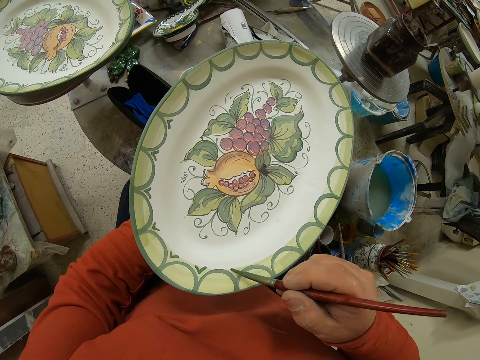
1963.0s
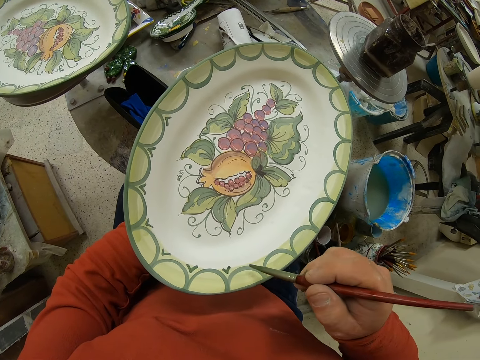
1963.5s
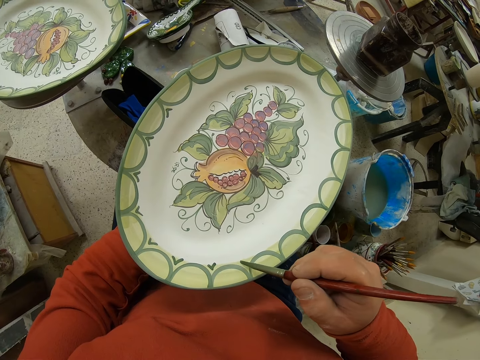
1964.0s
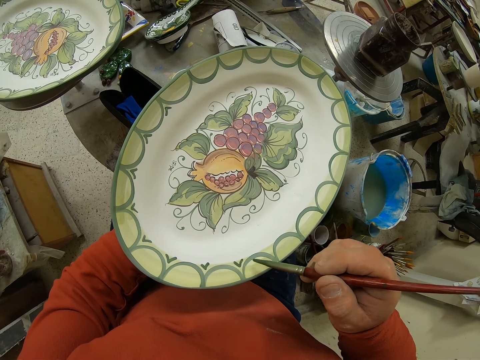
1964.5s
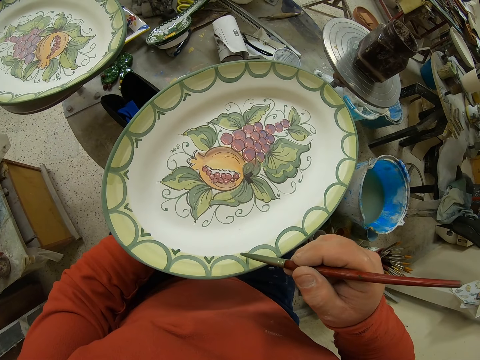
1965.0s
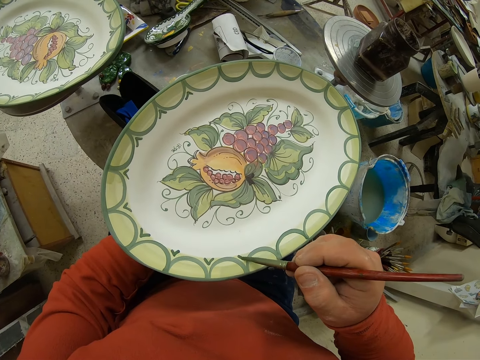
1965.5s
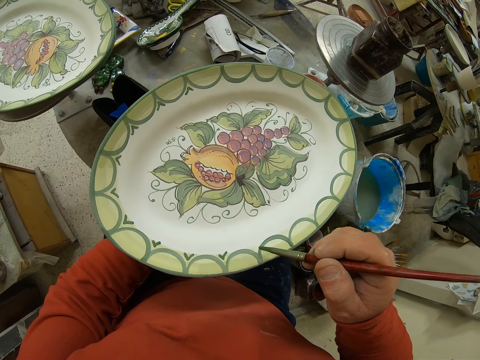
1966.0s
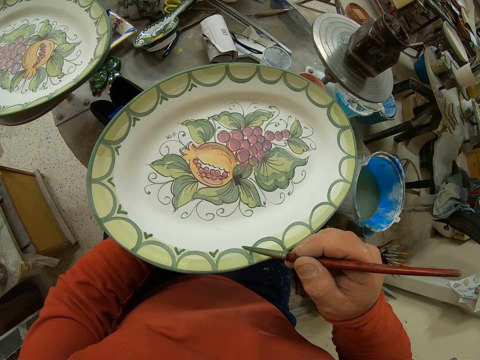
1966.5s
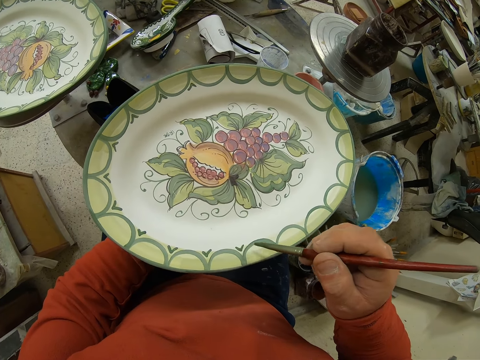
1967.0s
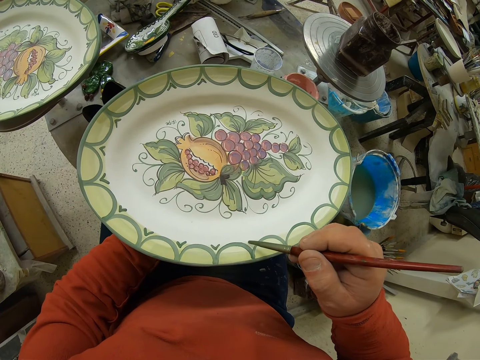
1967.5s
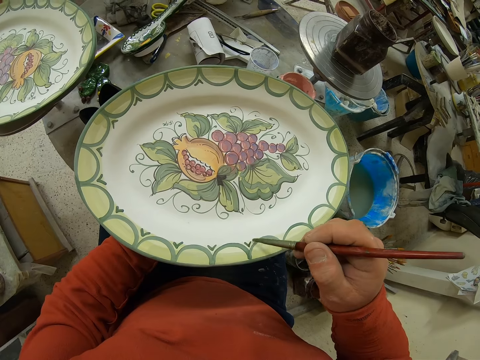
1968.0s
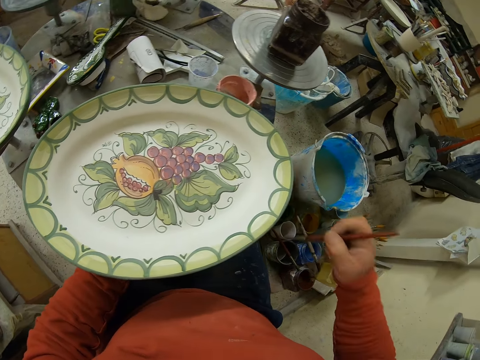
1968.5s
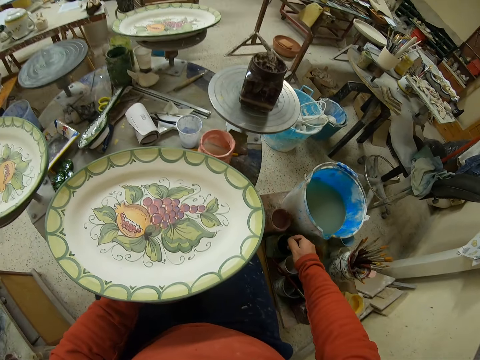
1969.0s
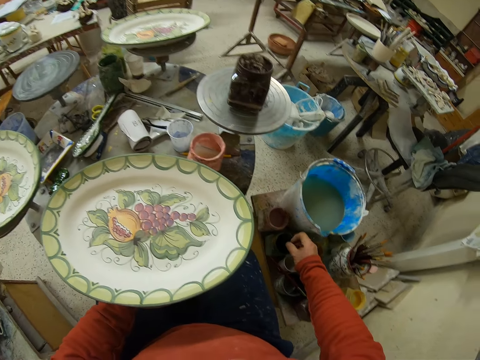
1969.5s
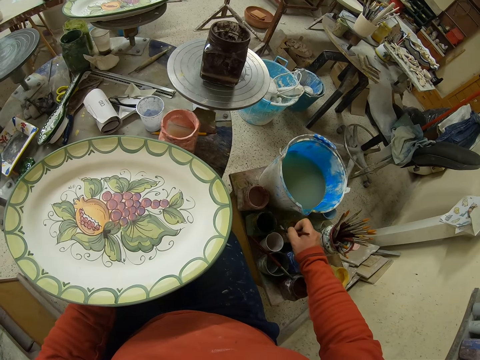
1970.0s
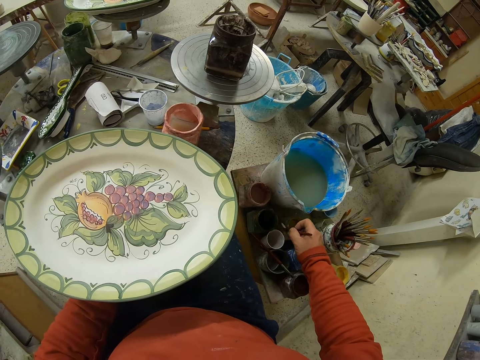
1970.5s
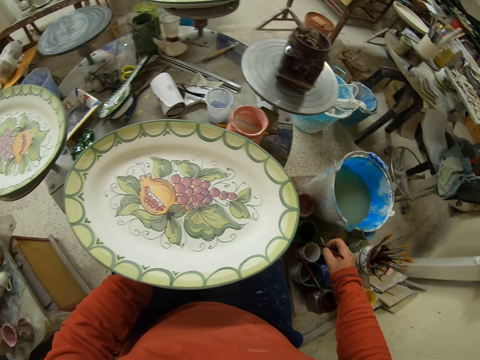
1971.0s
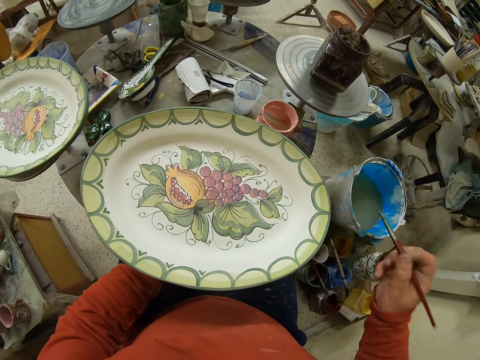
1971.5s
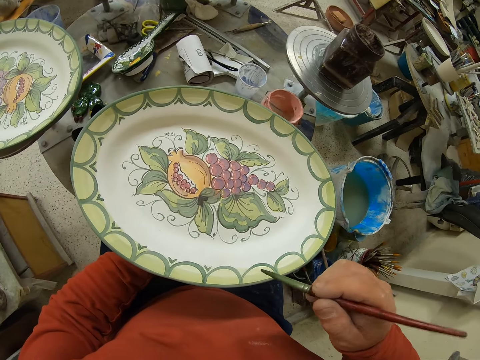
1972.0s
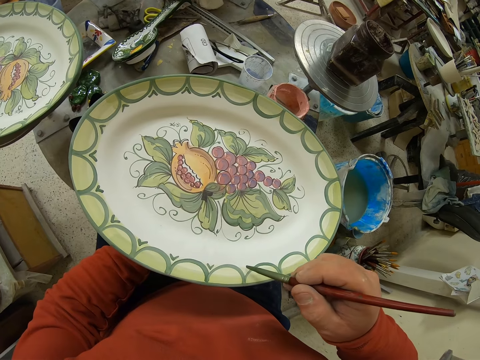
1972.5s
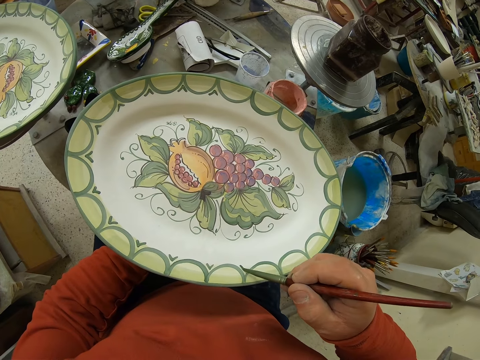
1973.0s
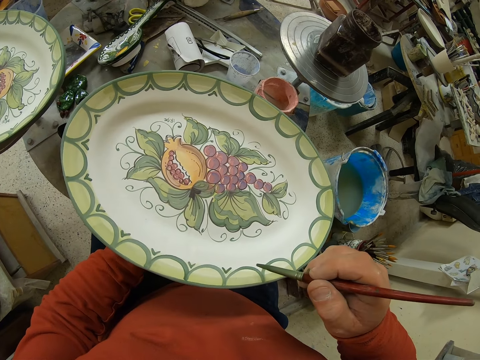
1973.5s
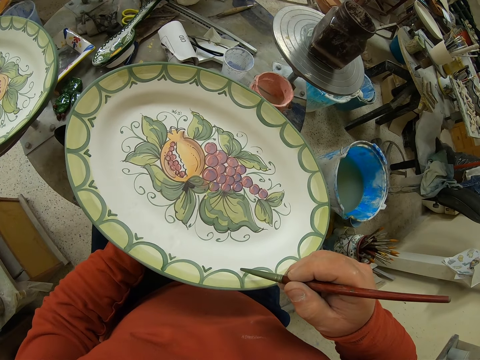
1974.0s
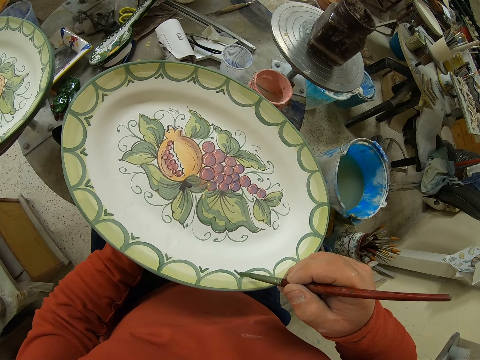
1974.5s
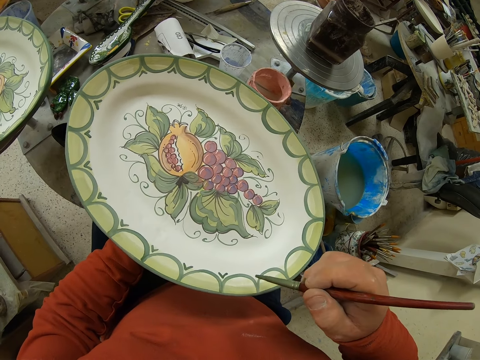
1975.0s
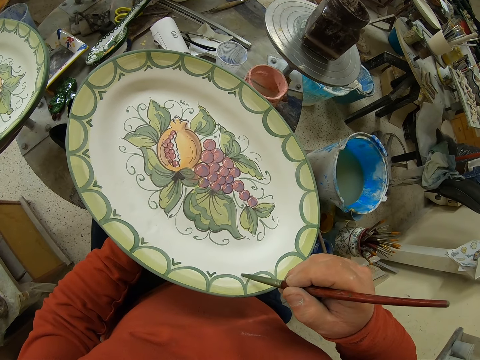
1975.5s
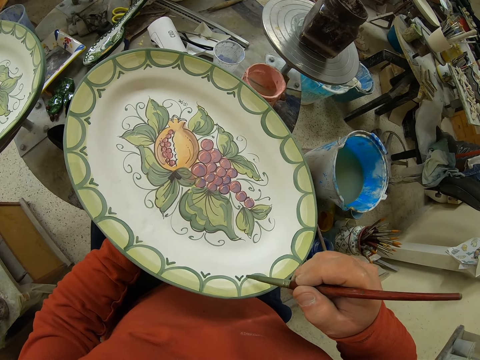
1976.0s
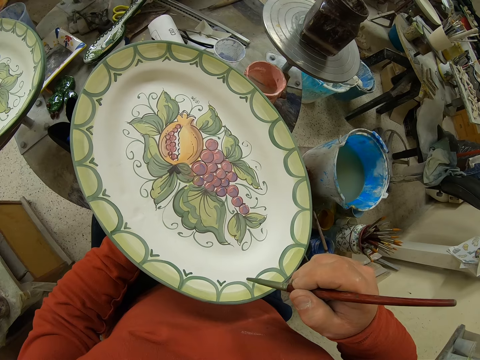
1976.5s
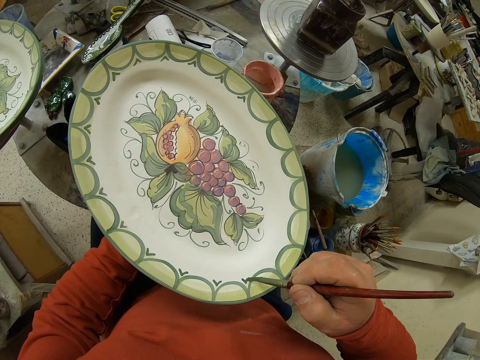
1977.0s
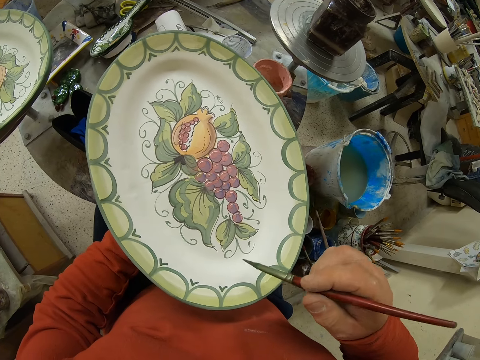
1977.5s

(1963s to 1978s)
The camera wearer dips the brush in the paint. They paint the tray.

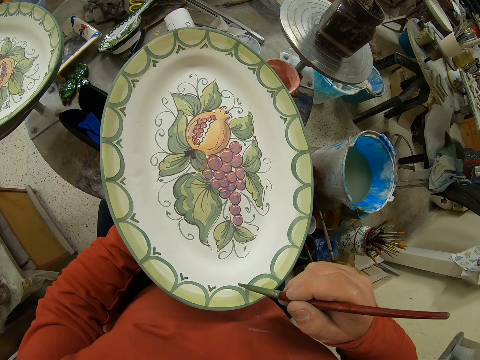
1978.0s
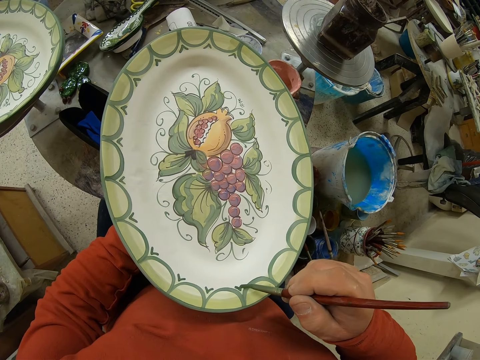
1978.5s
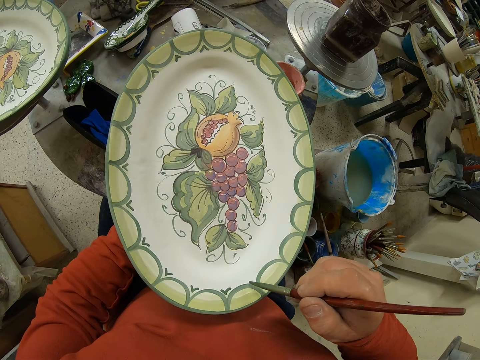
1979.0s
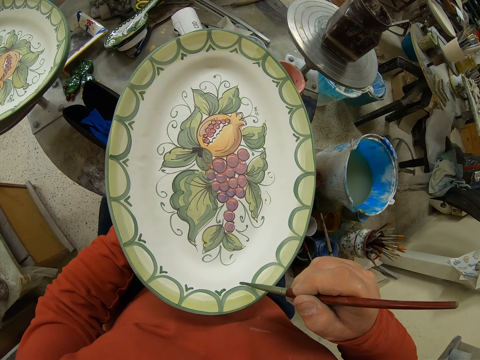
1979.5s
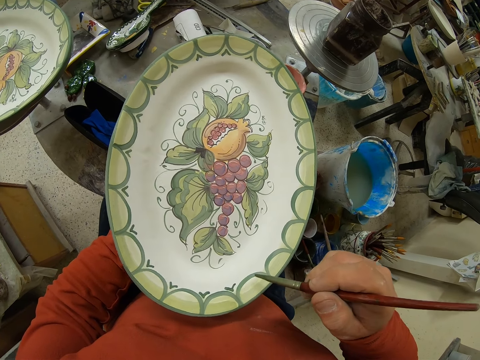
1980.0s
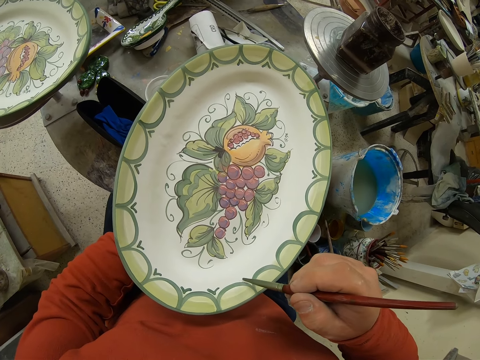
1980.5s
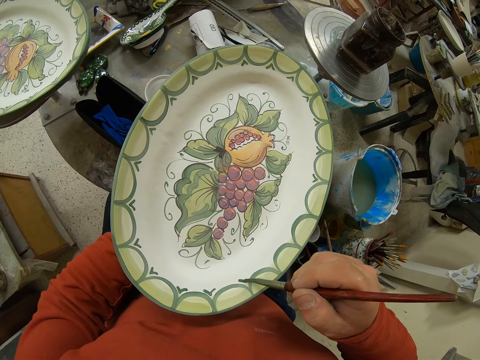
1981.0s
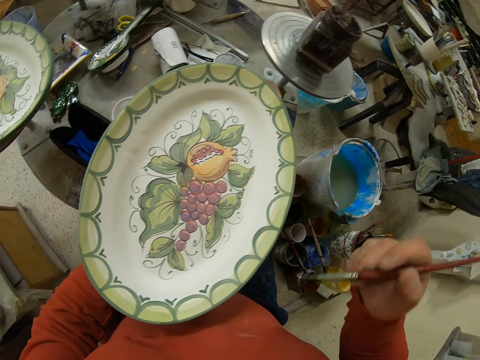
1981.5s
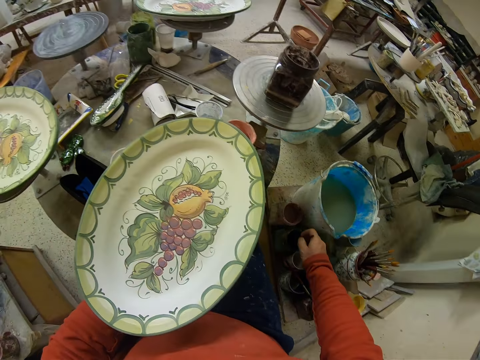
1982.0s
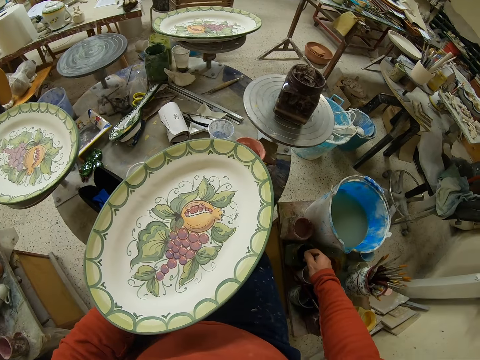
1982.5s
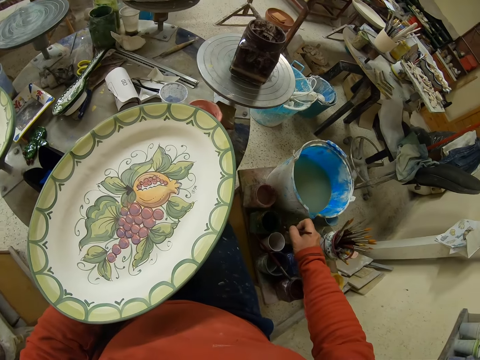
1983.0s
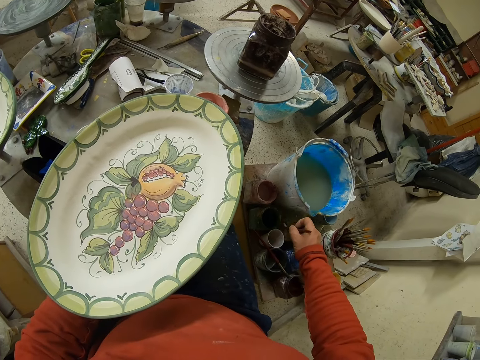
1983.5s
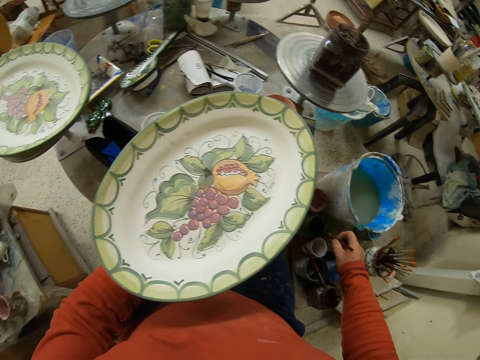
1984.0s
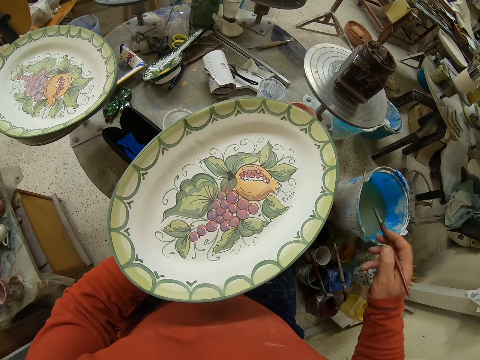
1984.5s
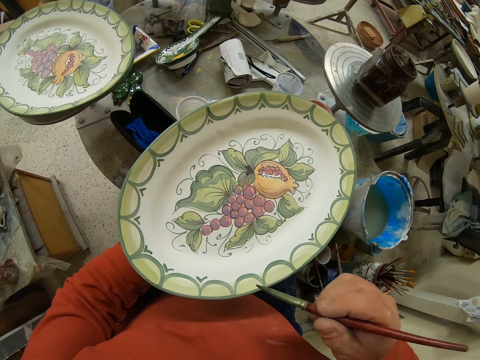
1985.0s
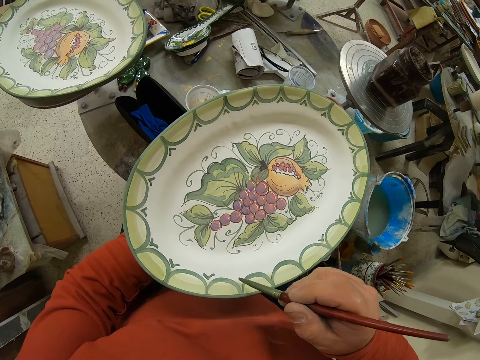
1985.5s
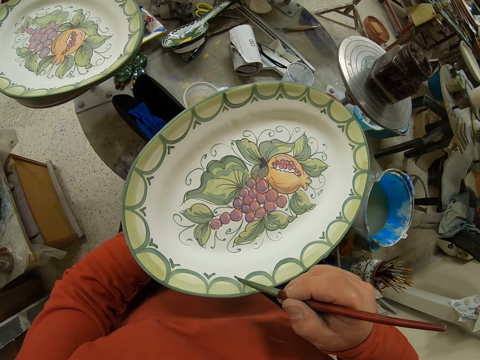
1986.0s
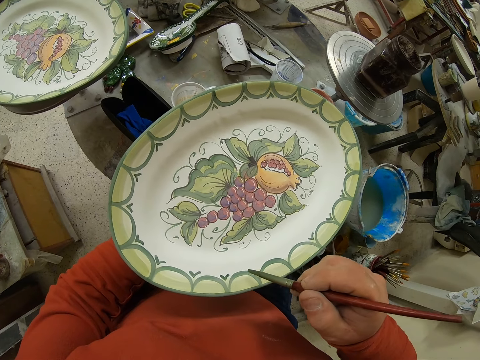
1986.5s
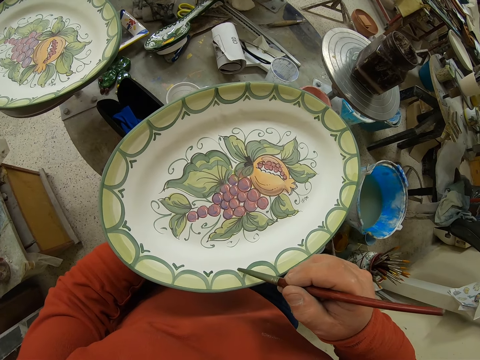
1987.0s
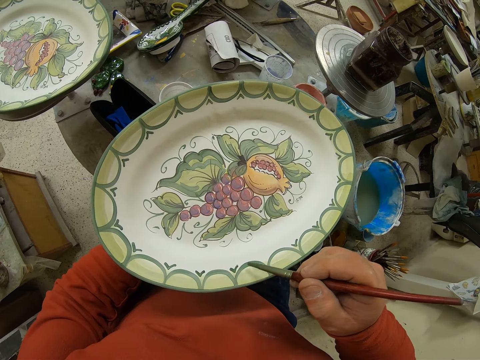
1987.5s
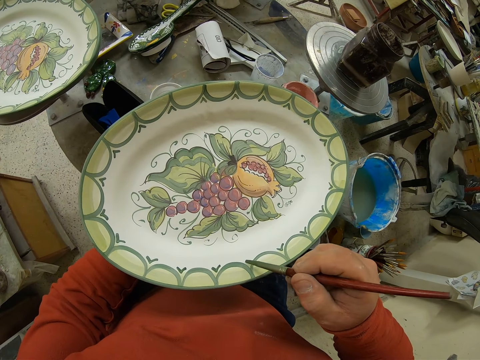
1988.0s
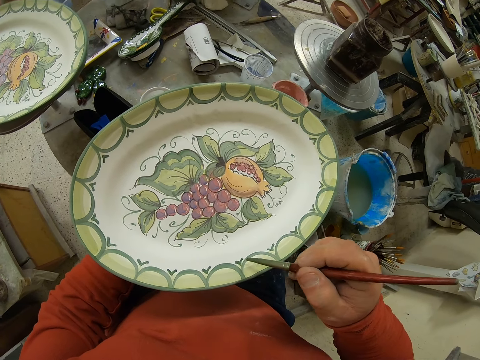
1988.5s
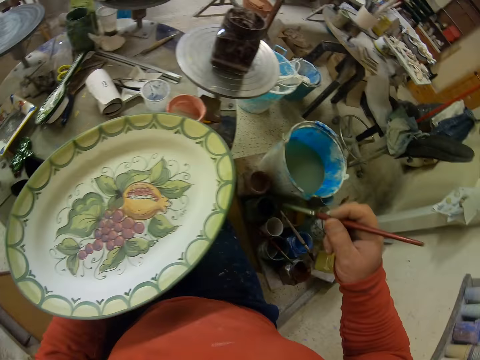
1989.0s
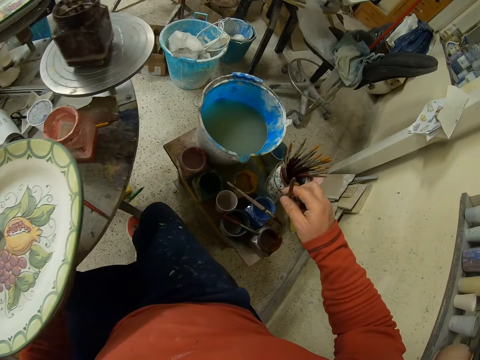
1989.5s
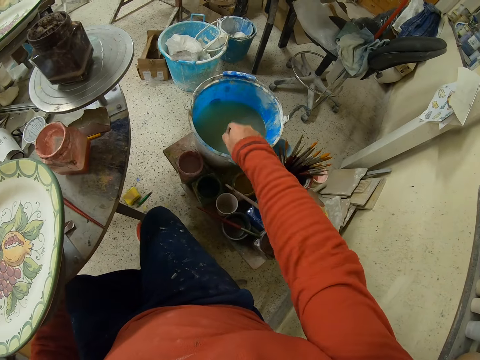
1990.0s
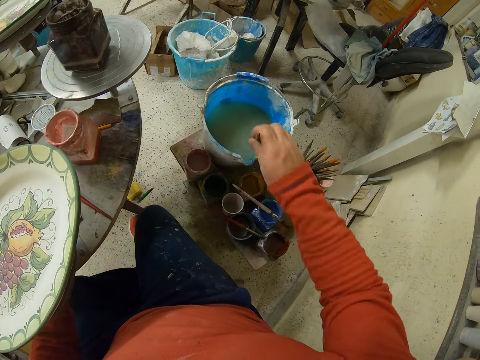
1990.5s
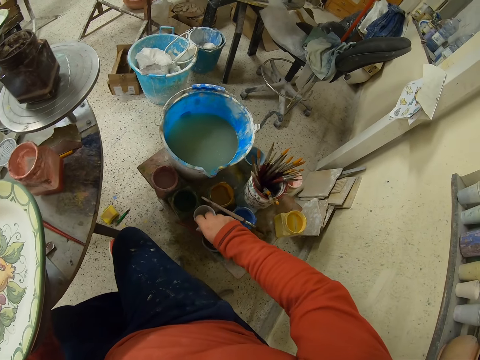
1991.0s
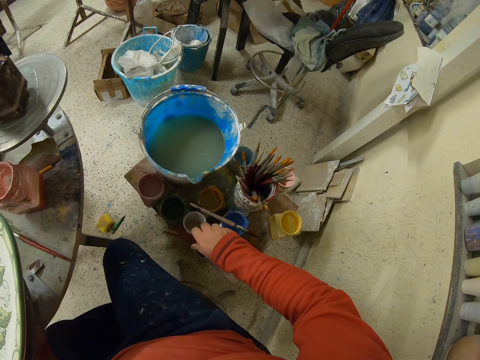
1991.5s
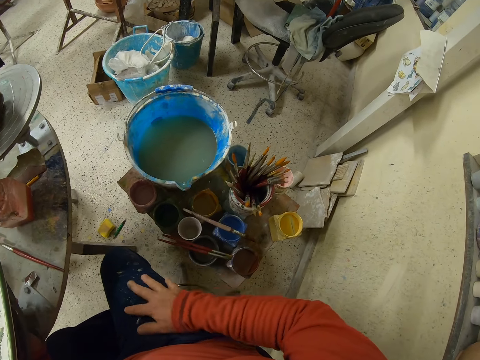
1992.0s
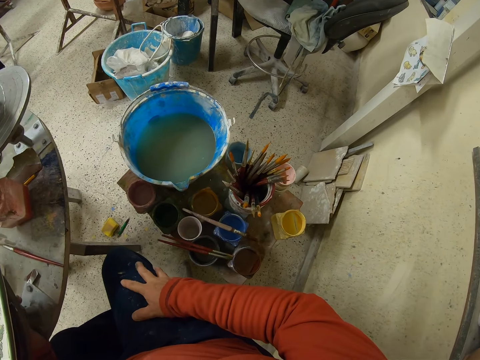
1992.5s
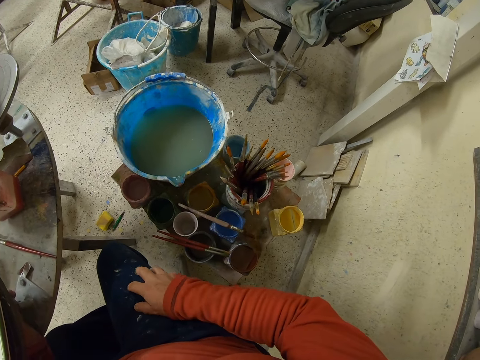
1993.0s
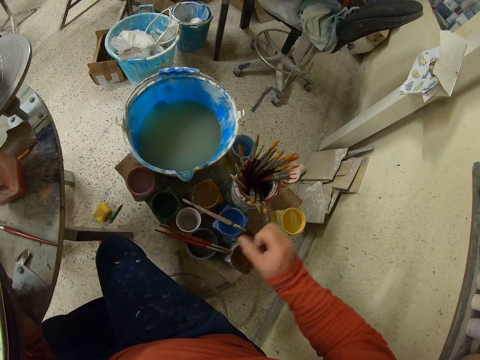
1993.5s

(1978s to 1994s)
The camera wearer dips the brush in the paint. They dip the brush in the water. They put down the brush.
